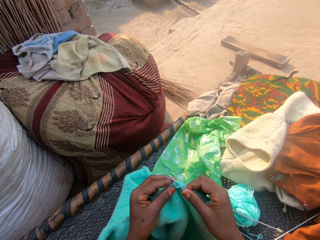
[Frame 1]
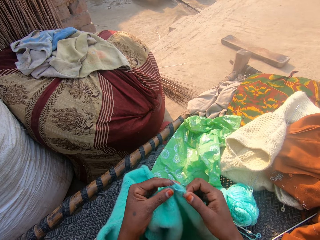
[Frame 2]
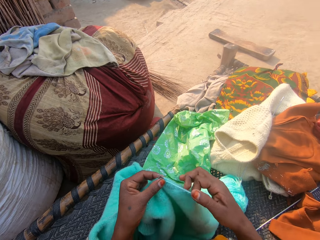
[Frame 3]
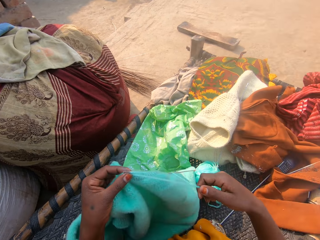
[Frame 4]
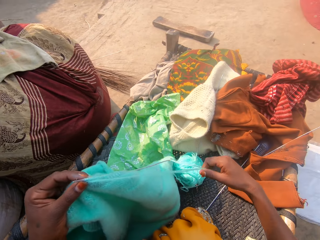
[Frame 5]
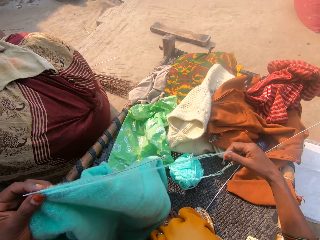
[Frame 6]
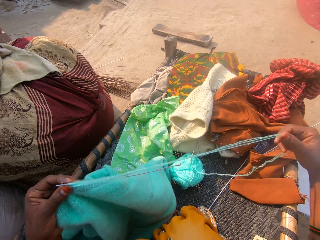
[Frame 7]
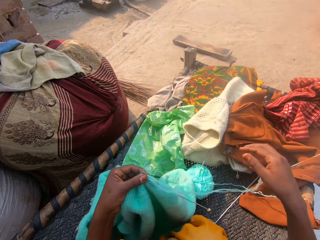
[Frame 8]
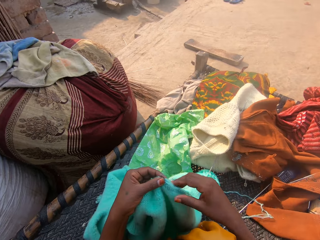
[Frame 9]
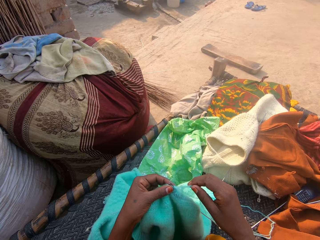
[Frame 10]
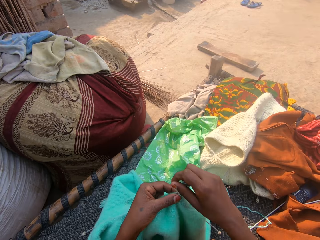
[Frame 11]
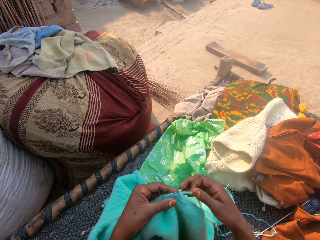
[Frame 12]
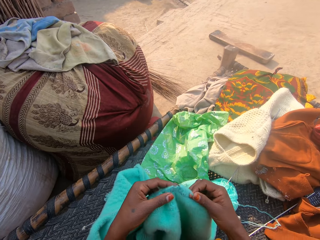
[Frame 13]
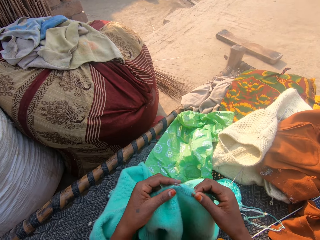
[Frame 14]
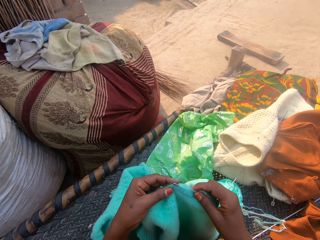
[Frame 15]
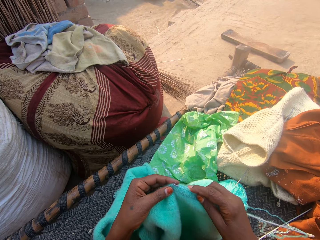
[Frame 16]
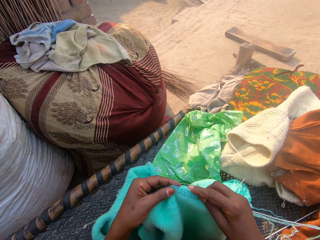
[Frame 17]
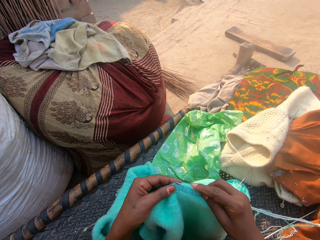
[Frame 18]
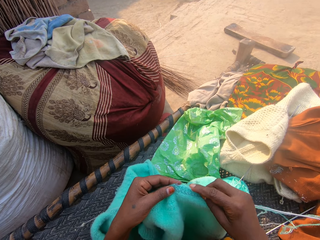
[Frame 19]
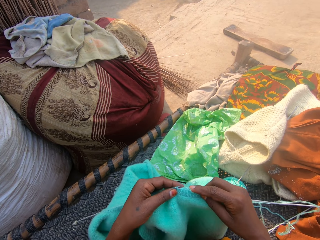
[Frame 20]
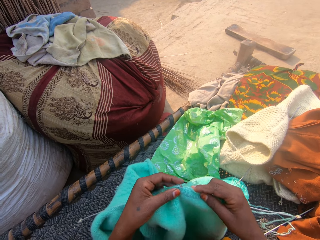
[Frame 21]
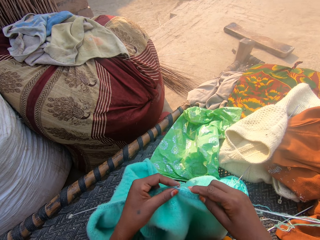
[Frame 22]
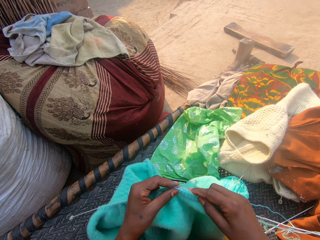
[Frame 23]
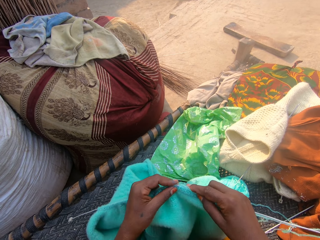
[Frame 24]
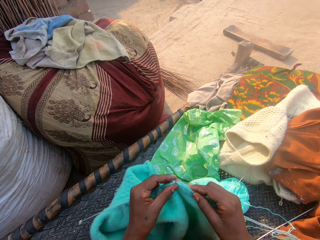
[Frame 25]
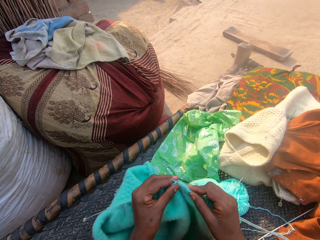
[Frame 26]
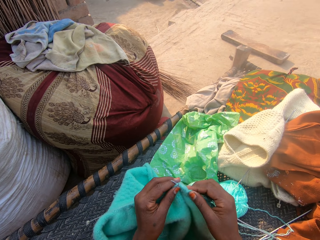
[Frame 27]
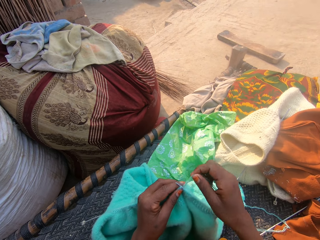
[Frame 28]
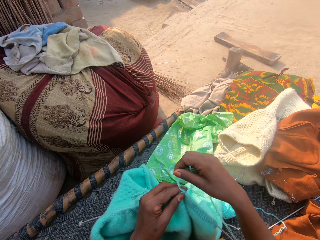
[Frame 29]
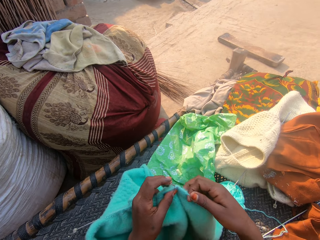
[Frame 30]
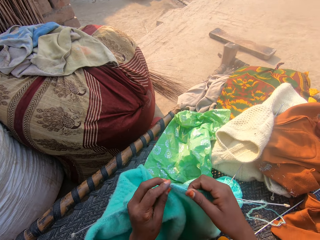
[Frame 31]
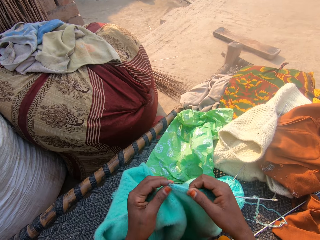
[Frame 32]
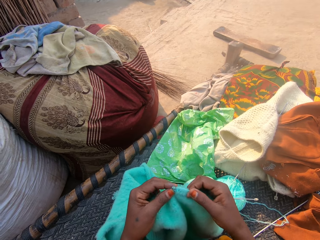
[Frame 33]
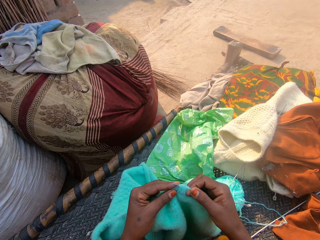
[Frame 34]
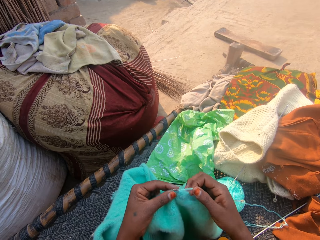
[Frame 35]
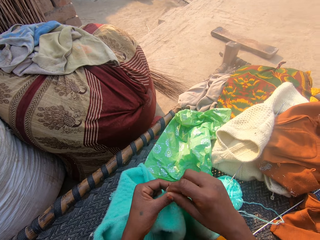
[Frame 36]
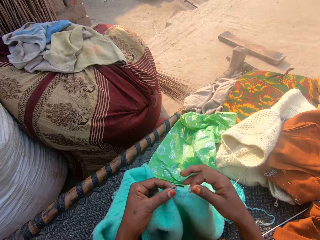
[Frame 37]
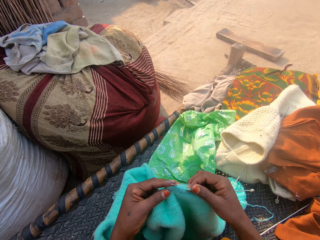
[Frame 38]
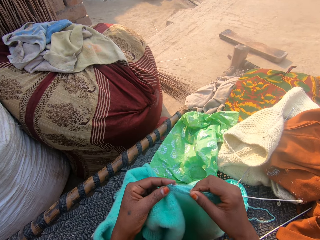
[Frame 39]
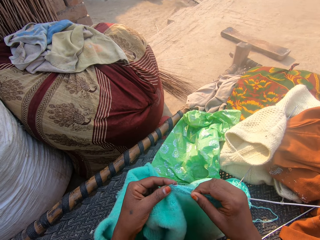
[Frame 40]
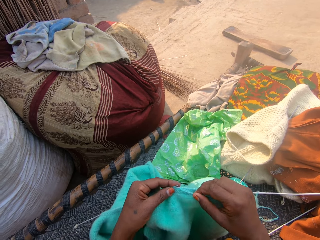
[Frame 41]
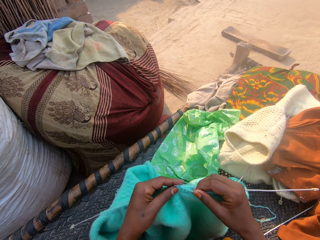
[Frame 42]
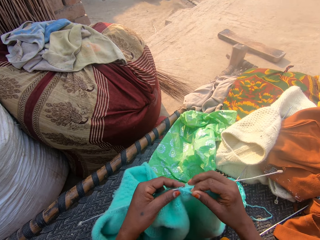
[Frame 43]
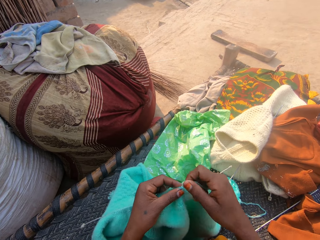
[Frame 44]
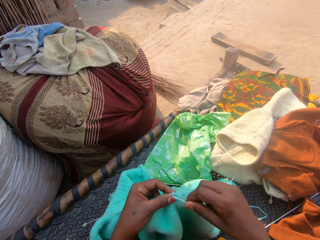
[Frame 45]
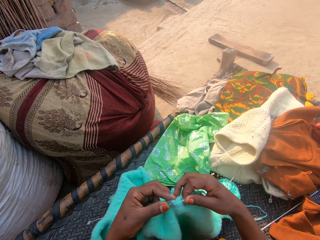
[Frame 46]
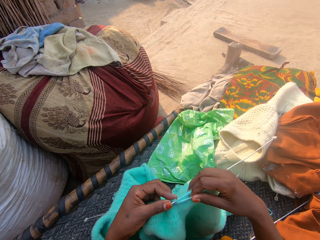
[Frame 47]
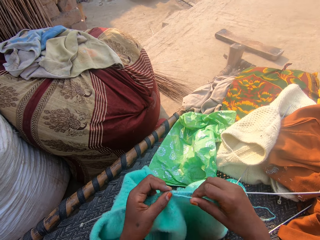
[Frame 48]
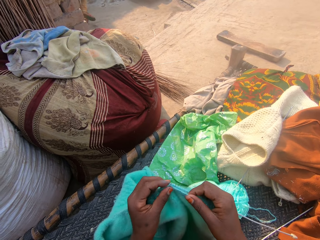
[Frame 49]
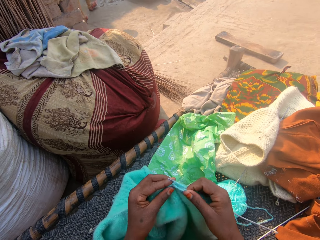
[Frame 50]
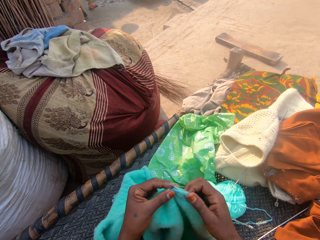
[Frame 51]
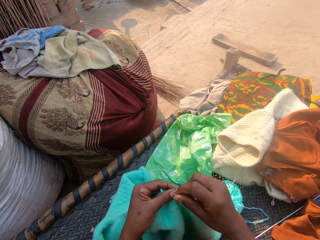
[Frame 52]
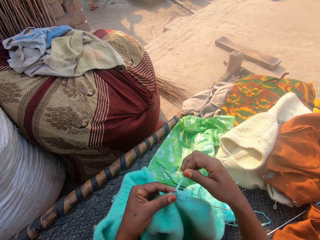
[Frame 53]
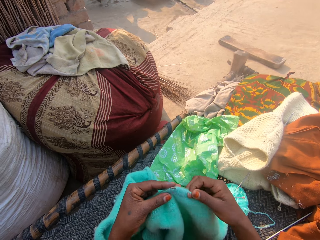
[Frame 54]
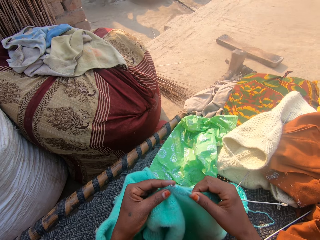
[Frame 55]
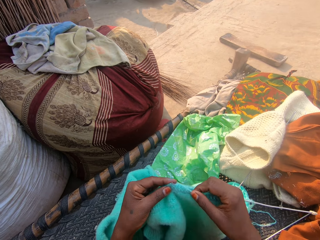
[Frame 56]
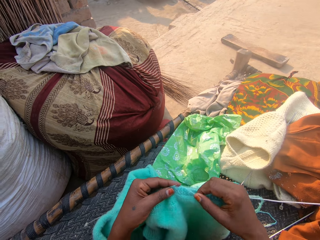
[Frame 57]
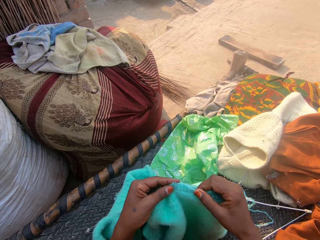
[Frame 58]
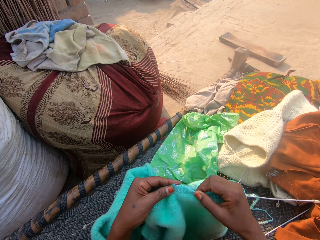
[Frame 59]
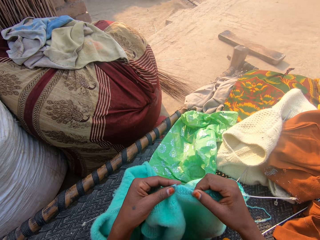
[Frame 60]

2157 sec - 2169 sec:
The camera wearer pulls the sewing thread. She adjusts the yarn with her right hand. She crochets with the yarn.

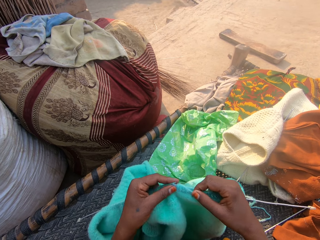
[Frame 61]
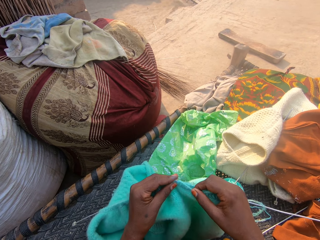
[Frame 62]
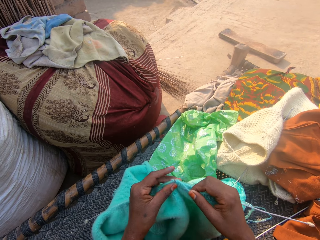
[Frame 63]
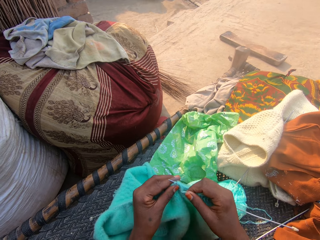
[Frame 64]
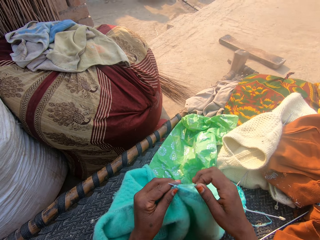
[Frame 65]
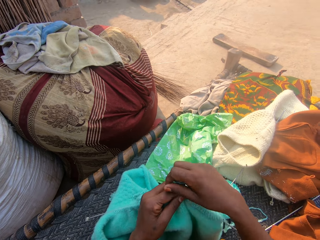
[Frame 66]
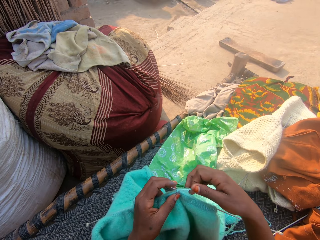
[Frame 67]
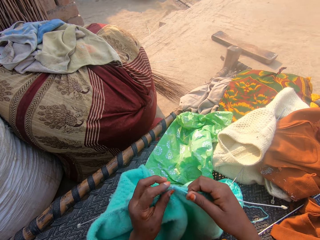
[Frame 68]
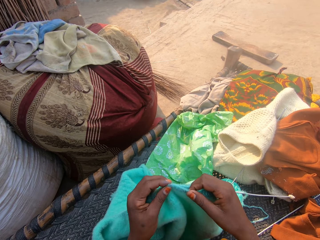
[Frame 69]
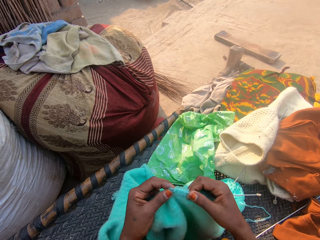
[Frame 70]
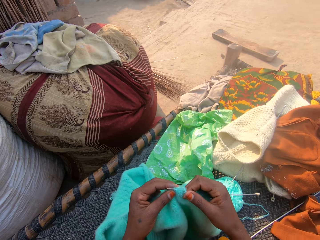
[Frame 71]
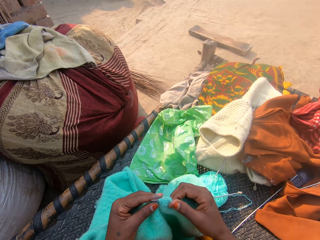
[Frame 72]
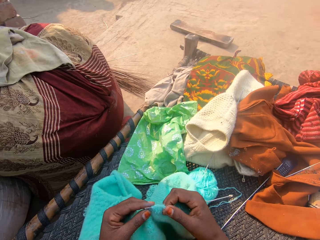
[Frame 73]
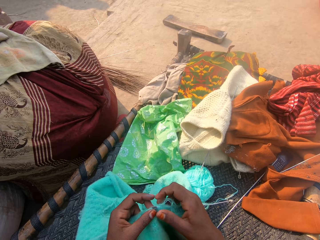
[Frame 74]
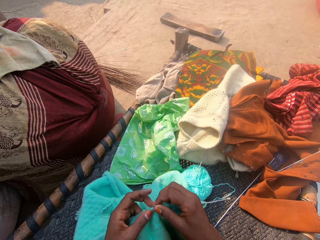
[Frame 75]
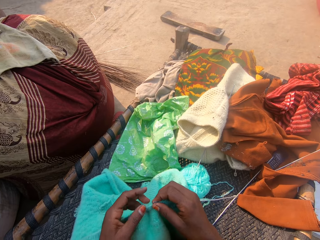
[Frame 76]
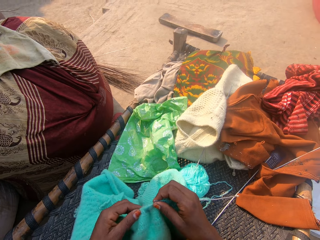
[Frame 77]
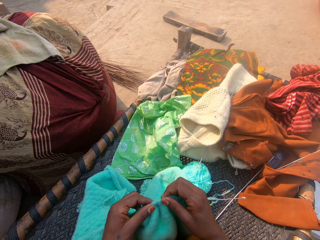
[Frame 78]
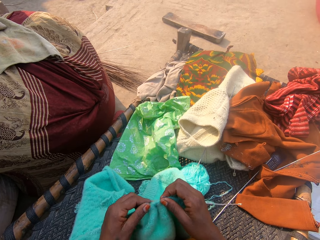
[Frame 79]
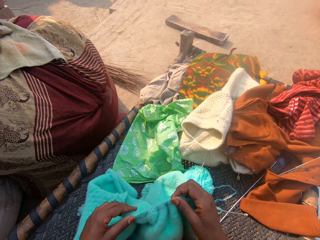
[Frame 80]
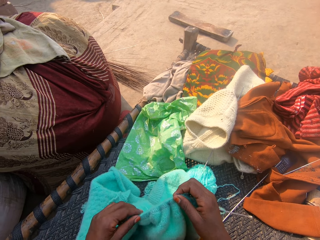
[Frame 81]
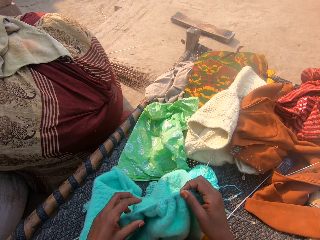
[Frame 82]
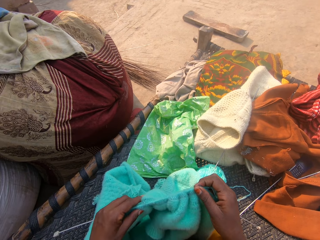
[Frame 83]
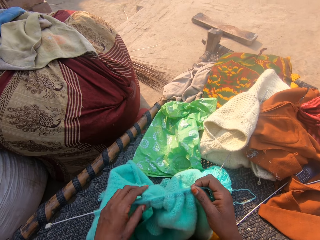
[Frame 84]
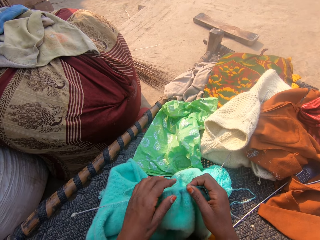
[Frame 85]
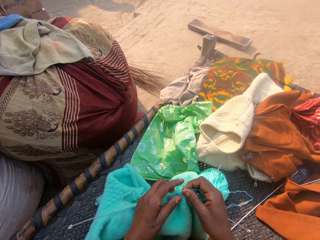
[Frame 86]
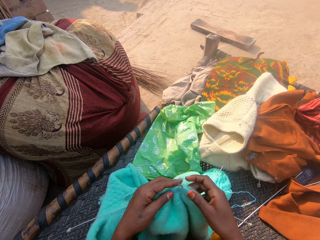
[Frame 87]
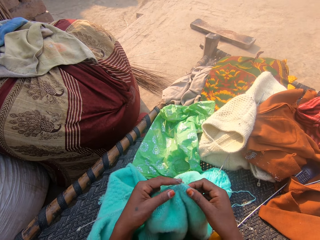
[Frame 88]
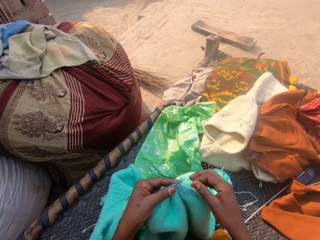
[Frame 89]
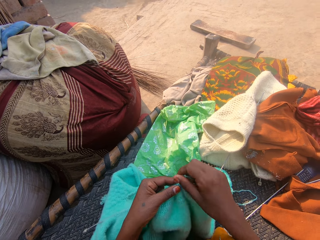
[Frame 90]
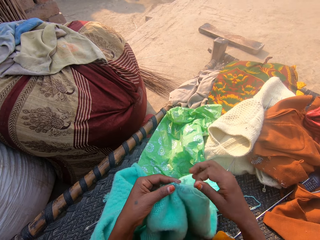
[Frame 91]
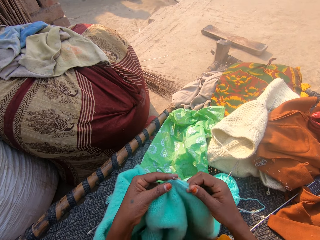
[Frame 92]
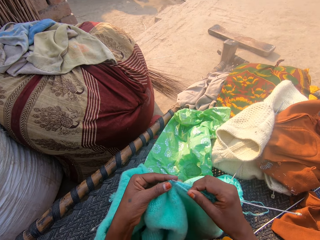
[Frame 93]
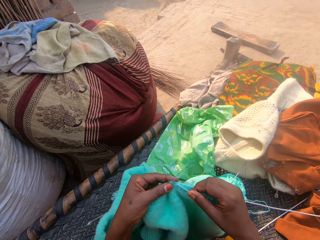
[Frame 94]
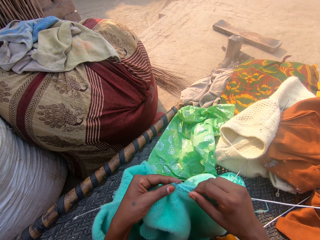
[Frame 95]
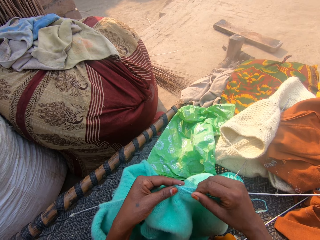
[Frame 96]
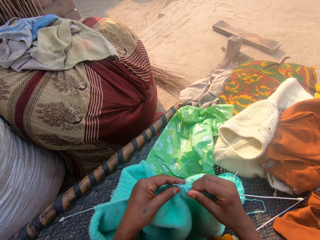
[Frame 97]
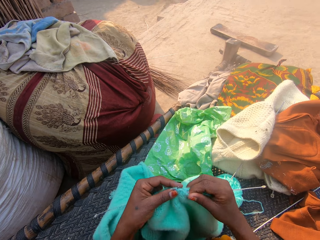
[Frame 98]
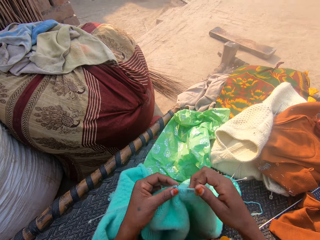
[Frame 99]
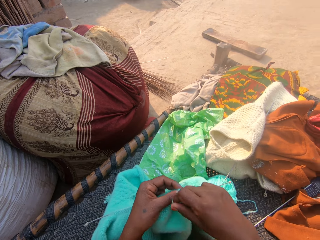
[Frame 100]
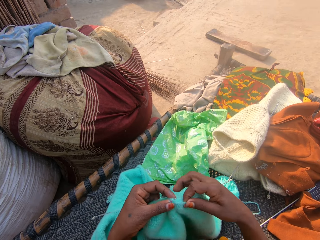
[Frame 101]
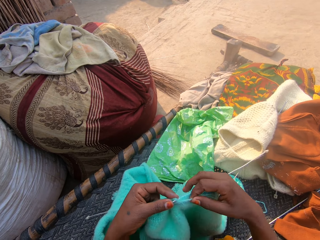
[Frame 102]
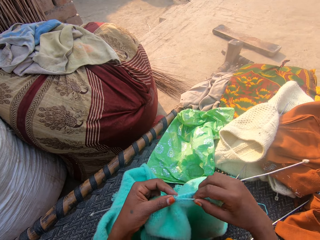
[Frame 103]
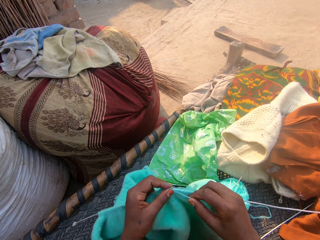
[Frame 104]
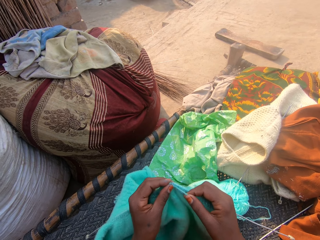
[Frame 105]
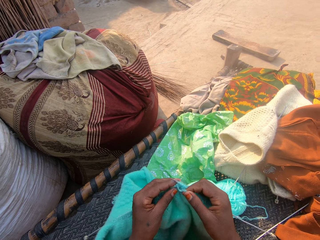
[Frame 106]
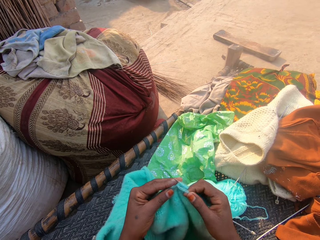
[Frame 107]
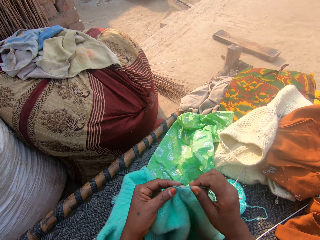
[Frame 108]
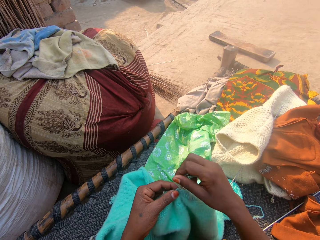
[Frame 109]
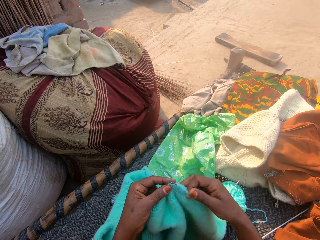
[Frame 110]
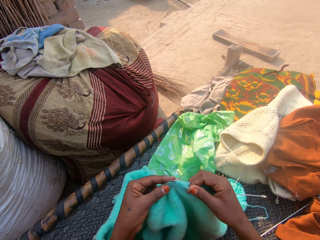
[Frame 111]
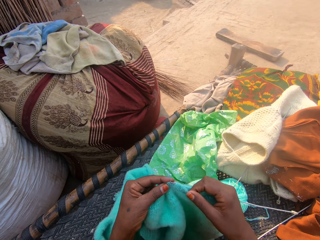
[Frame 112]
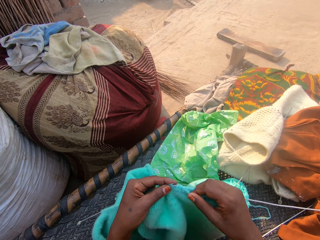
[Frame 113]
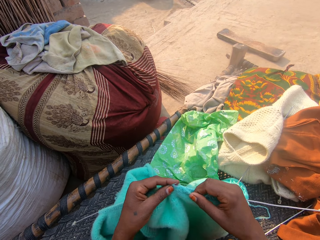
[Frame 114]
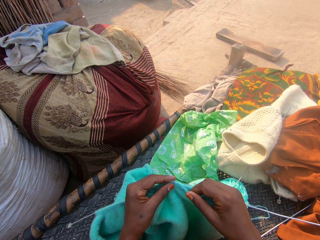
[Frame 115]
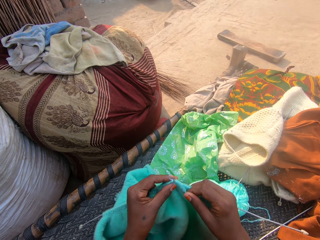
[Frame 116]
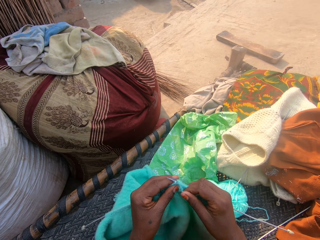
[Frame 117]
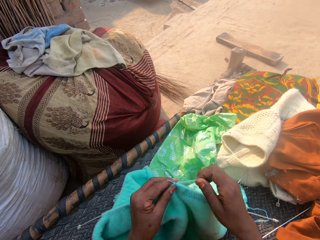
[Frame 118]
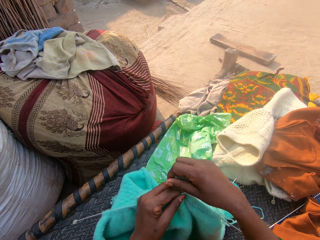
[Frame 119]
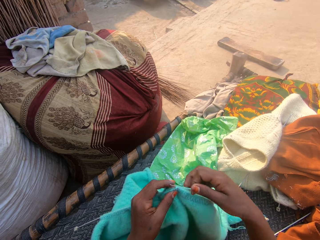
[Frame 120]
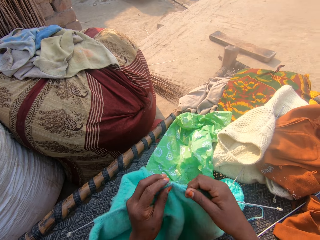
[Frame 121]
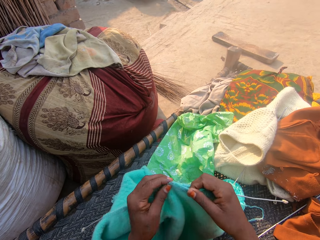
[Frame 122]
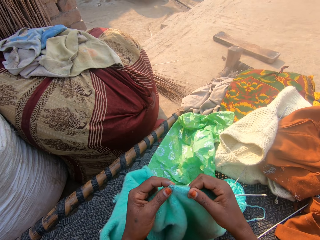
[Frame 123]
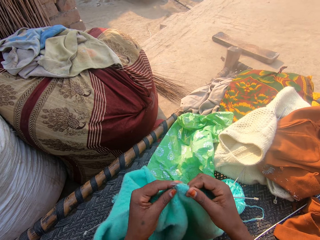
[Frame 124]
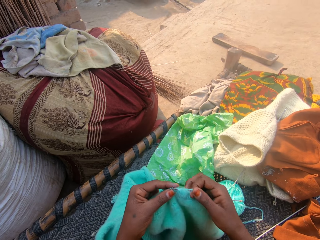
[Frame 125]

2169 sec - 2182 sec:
The camera wearer adjusts the crochet with her left hand. She looks at the piece of cloth. She crochets with the yarn.
